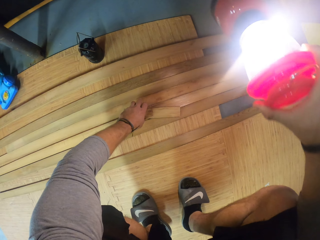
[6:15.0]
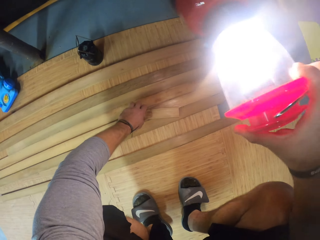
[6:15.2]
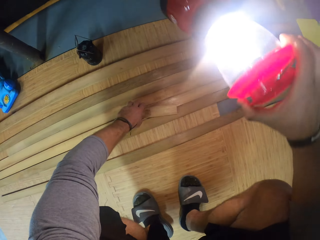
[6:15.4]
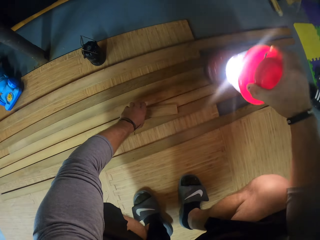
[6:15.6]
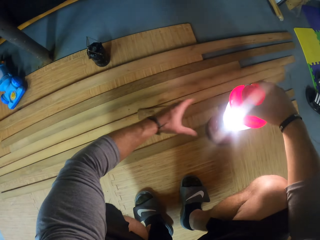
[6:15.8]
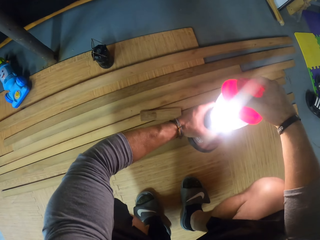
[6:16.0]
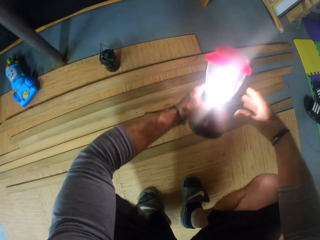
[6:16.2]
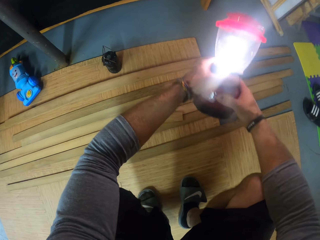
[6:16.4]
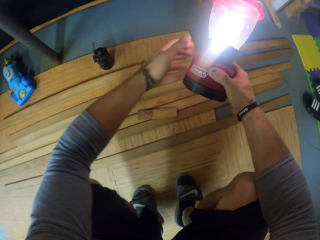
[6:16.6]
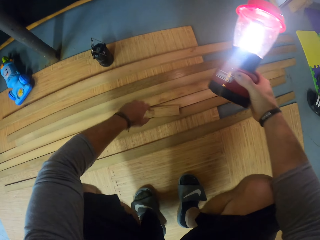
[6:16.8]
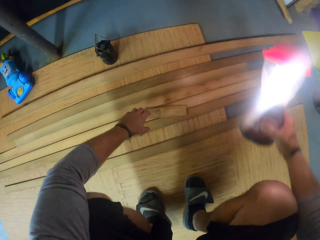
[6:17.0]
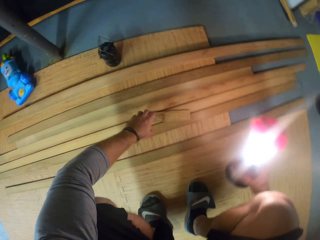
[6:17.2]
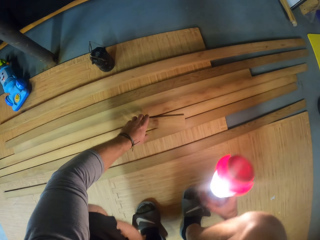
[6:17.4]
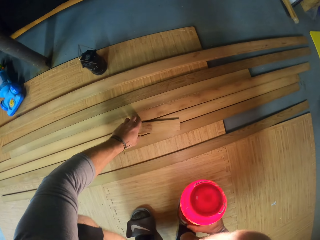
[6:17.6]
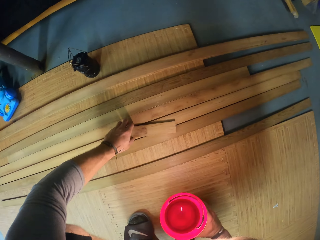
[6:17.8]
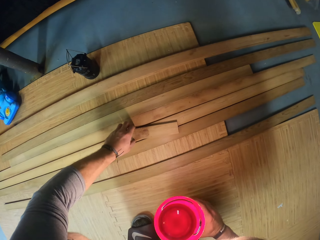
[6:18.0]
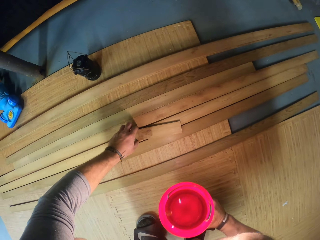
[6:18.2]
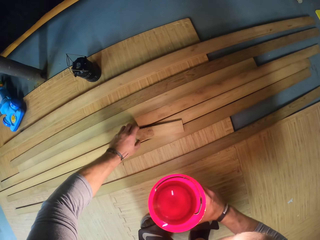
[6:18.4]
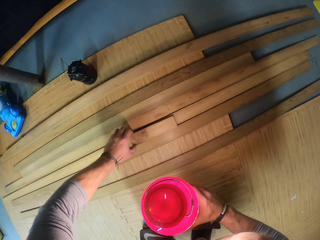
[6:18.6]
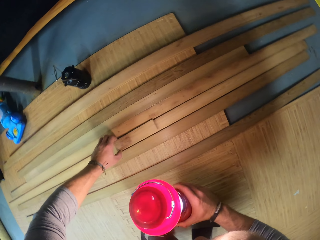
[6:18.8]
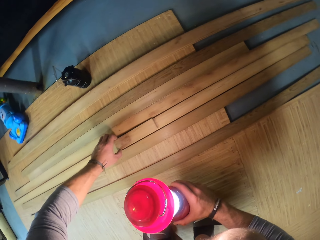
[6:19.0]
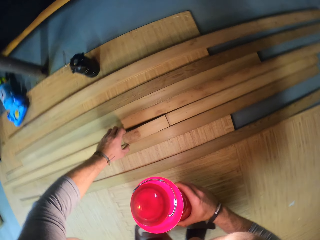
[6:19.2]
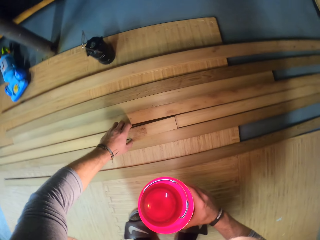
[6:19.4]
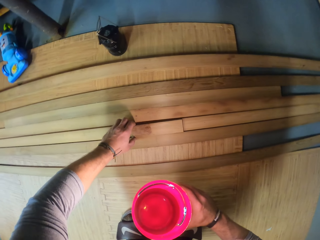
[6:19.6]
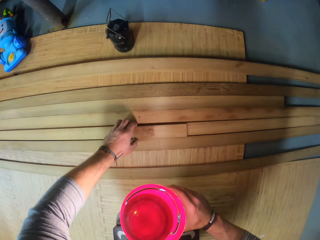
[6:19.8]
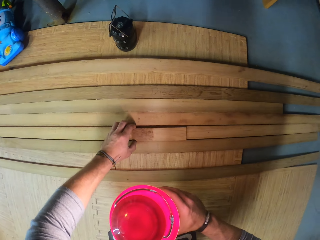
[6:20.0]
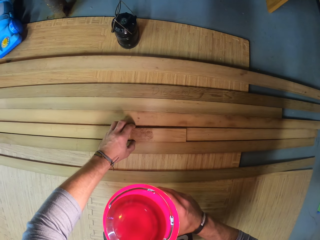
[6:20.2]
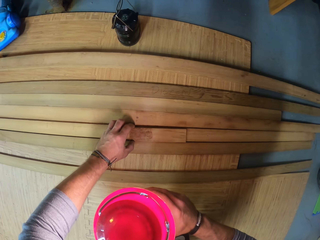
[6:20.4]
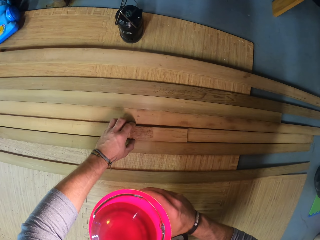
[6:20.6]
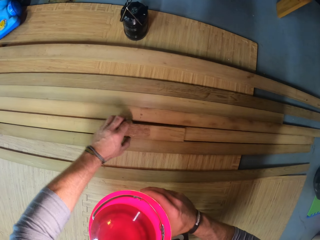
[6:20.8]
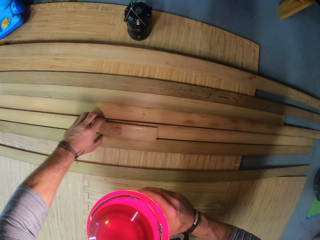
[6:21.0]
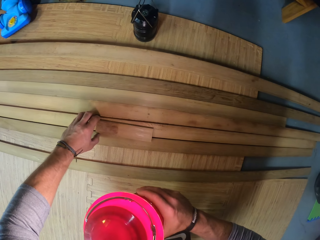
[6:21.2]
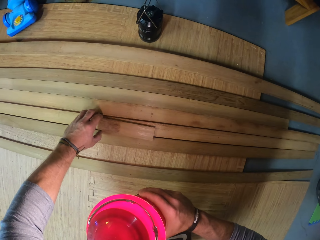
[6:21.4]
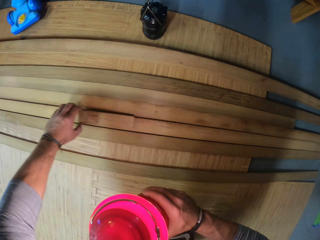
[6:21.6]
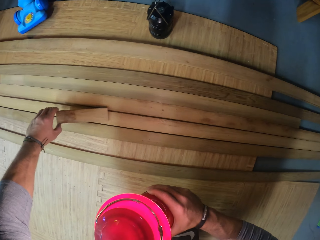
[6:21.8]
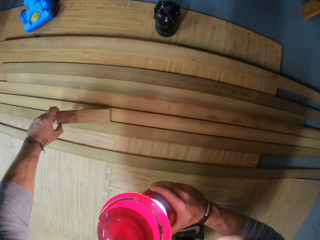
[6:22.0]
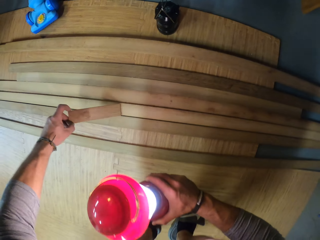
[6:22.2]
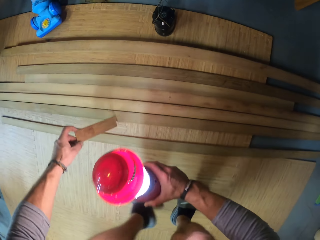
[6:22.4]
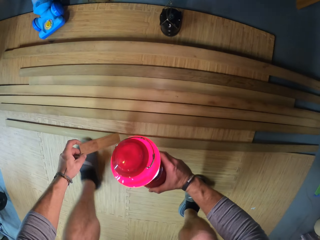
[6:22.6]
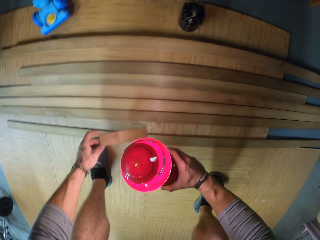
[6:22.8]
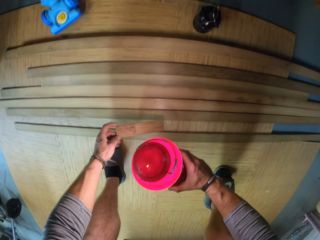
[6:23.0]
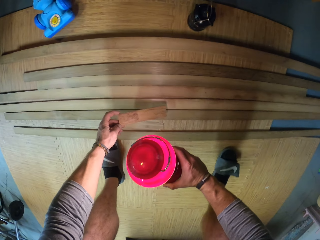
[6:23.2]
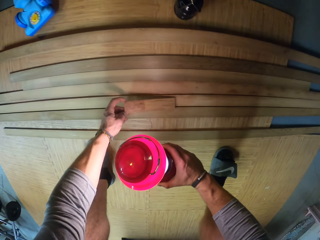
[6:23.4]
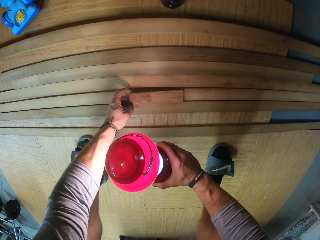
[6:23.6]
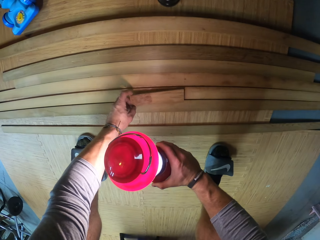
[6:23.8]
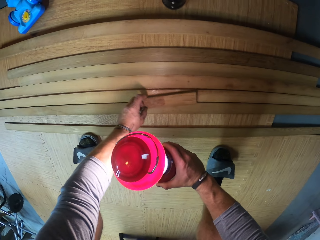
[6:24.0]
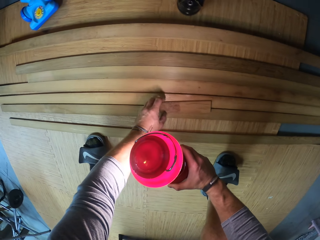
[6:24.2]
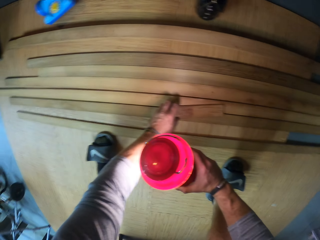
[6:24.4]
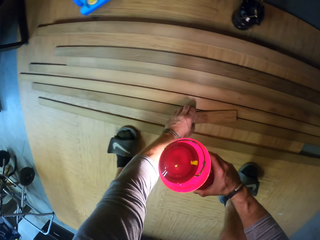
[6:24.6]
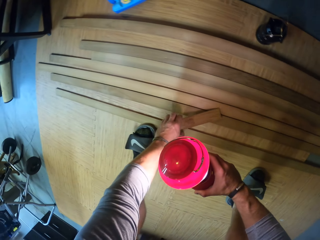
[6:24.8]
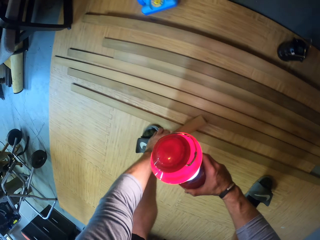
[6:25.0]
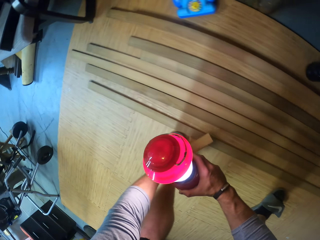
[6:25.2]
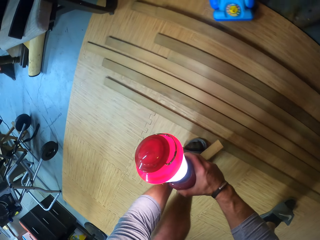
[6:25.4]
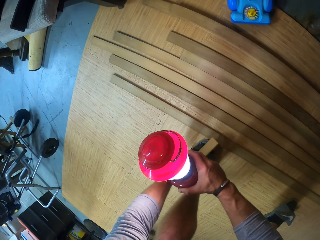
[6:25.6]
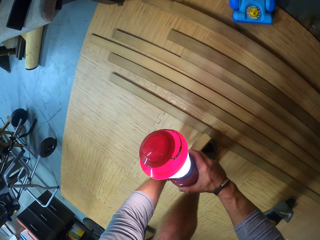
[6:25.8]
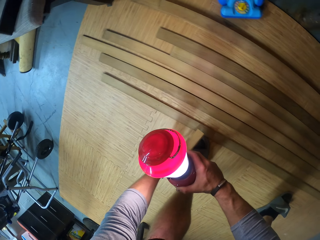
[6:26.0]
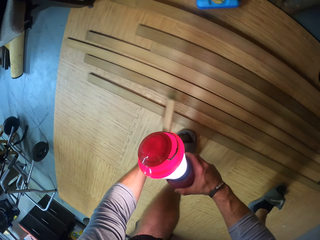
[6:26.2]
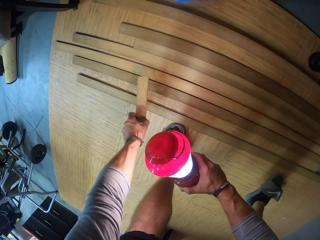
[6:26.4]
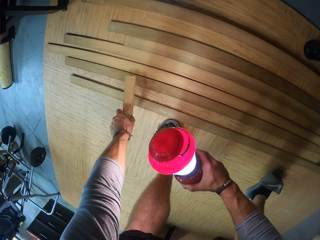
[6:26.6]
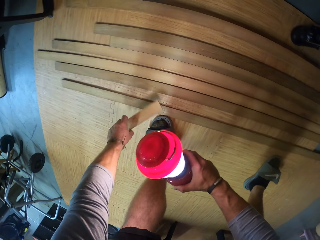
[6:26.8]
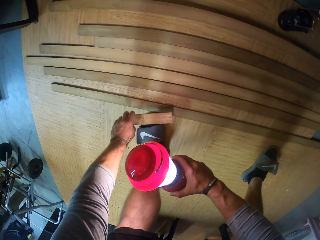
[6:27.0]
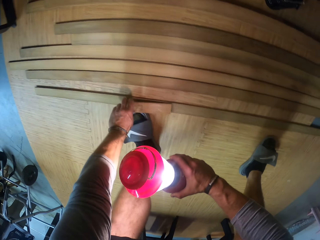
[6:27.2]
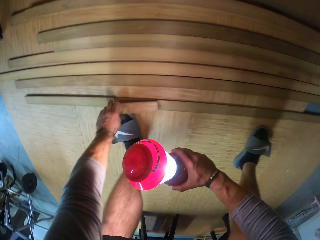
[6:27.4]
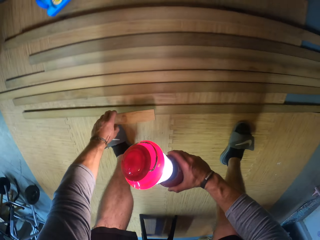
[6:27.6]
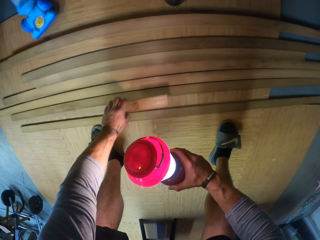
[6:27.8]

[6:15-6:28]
The camera wearer passes the lamp to his left hand. He passes the lamp to his right hand. He adjusts the piece of wood on the wooden board with his left hand. He takes measurements with the wood.

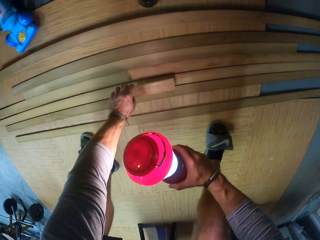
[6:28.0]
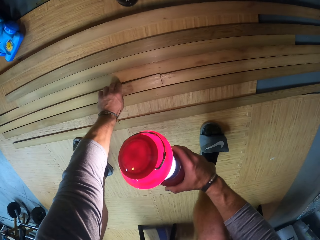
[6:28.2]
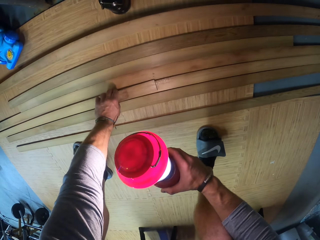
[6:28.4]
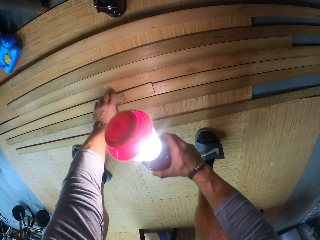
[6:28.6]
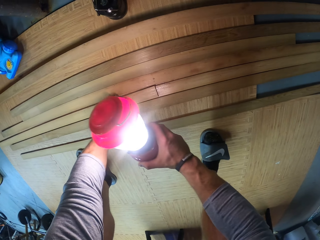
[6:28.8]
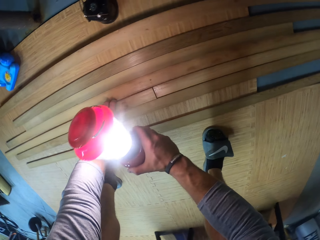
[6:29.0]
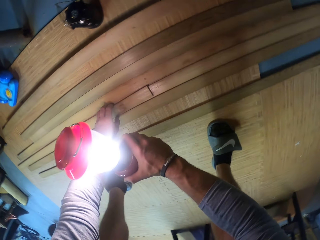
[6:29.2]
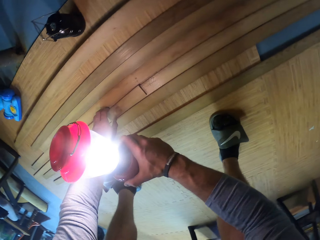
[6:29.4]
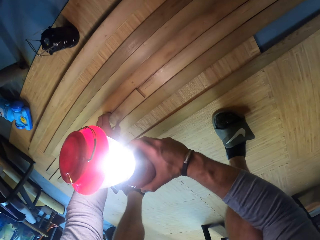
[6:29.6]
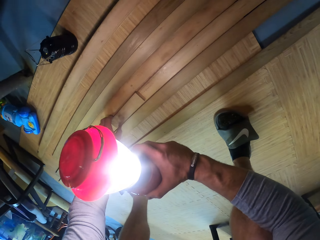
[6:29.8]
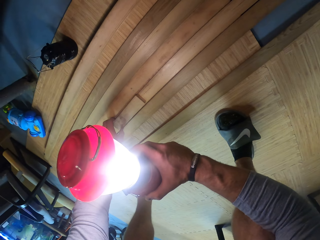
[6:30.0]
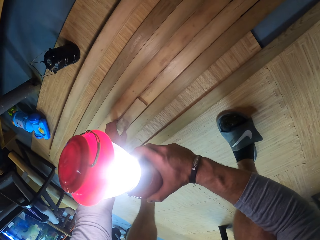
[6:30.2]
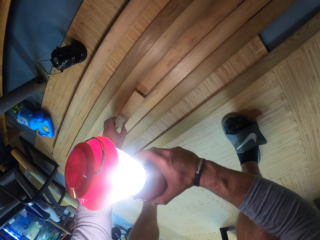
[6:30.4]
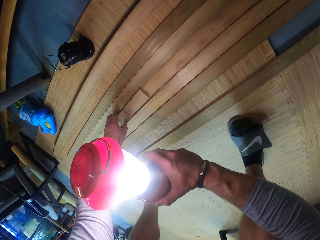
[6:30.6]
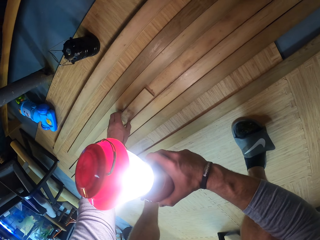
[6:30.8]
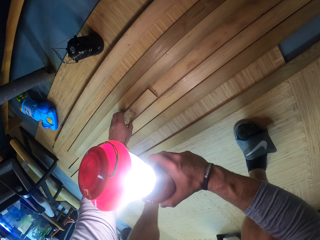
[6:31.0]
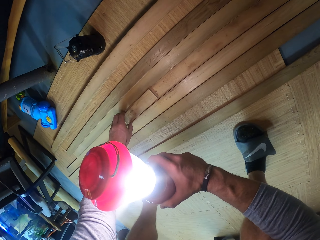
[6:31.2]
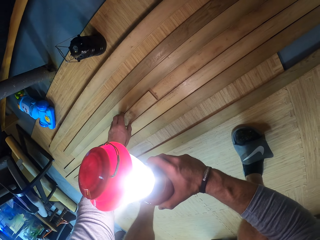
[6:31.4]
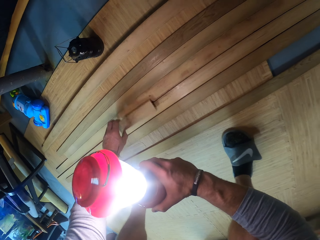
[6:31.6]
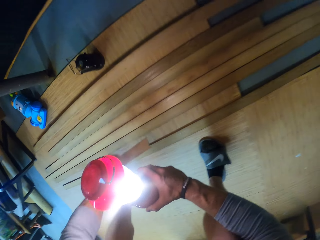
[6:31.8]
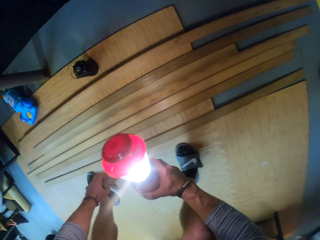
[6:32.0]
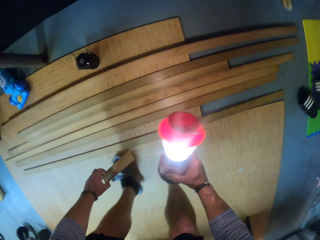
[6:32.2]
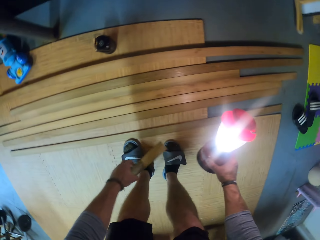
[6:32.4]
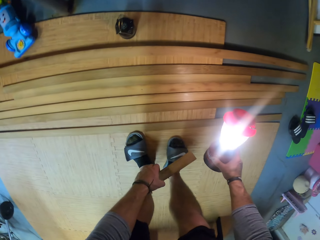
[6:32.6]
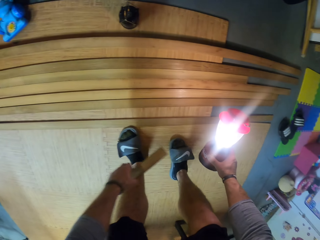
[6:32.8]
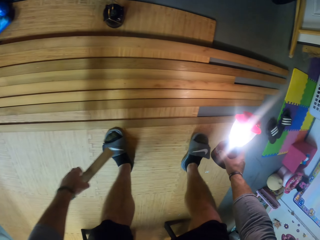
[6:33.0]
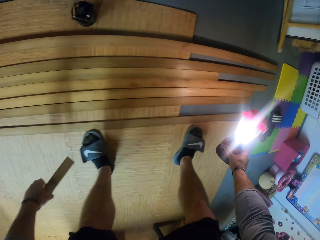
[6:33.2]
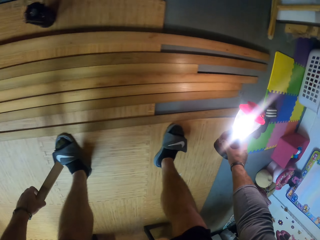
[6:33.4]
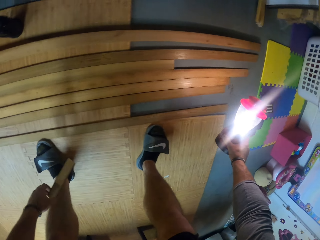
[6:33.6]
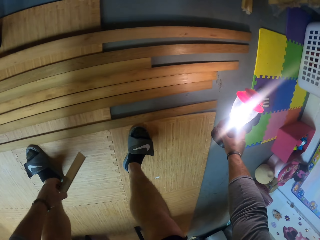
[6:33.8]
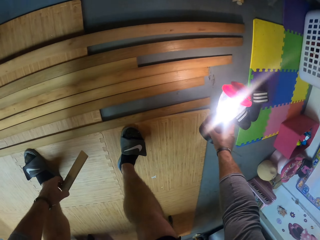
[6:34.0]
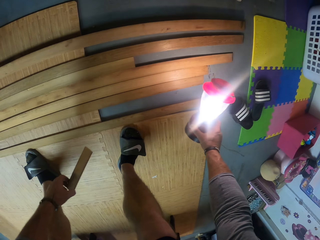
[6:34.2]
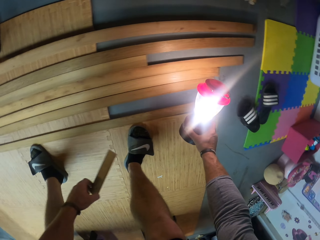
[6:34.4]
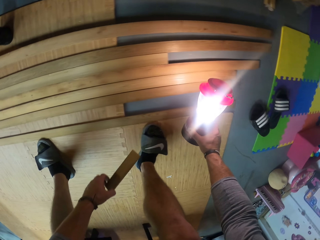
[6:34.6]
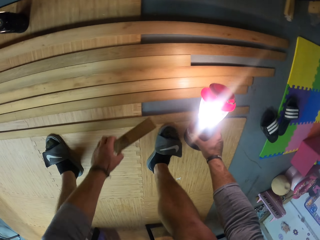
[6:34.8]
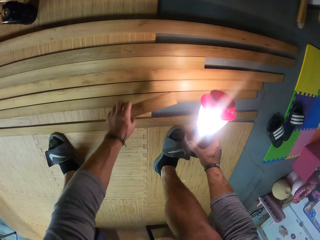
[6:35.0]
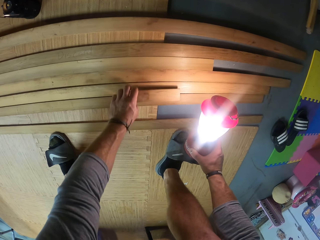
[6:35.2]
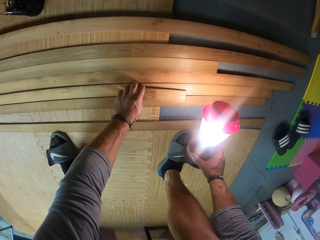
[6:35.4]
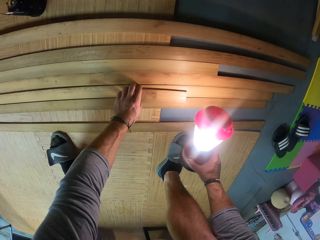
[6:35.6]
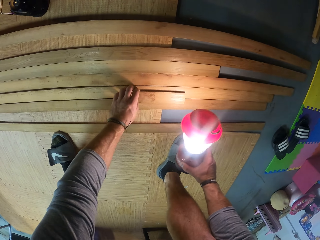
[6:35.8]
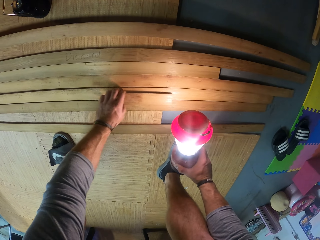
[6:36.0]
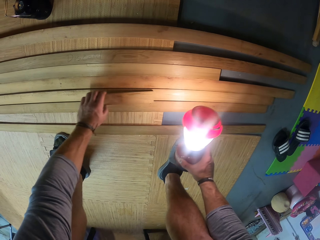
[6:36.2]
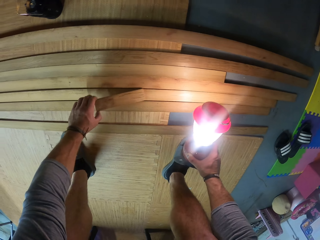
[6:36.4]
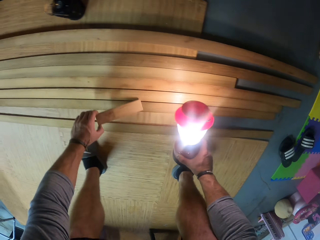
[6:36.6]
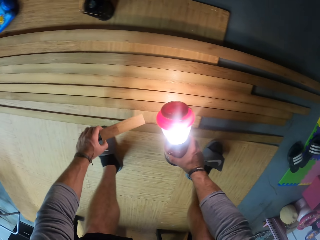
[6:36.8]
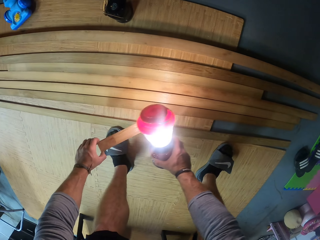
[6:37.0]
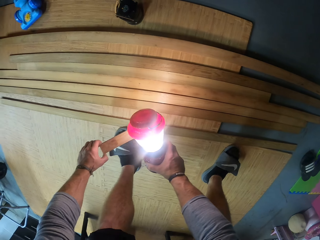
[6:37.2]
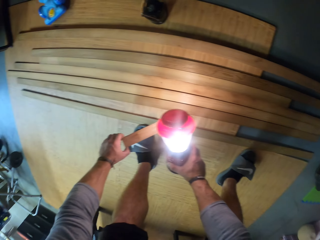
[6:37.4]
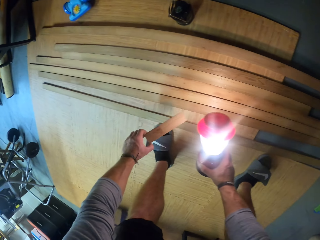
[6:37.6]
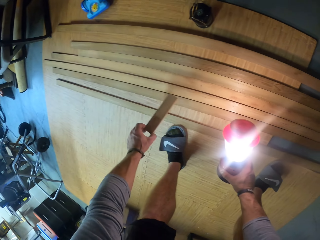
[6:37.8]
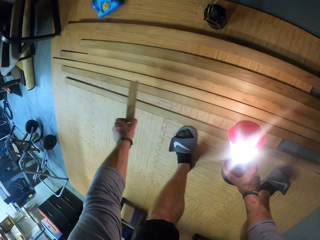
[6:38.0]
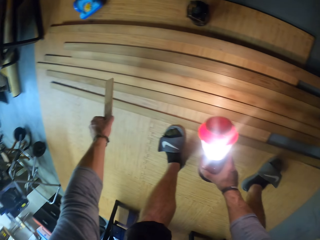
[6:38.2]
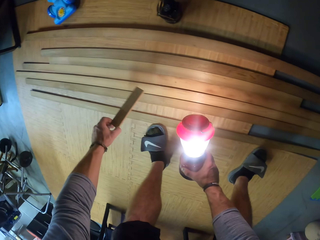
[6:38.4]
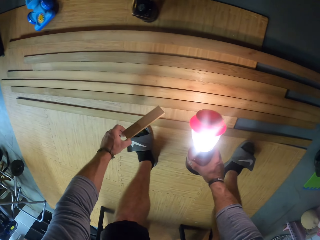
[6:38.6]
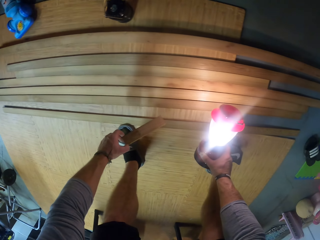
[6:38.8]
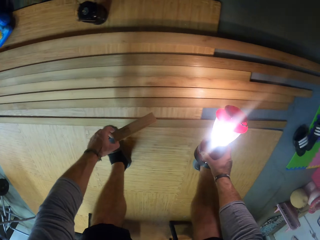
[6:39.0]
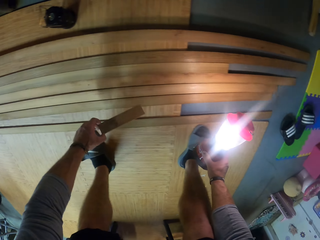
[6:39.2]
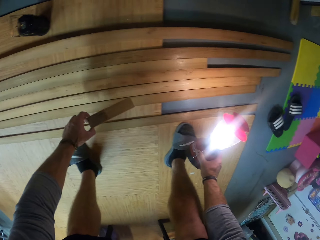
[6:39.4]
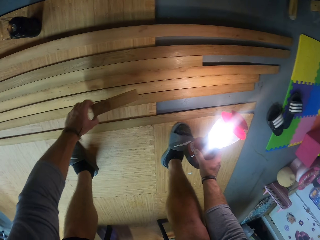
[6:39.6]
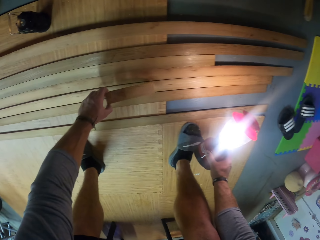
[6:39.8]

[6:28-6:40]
The camera wearer picks the piece of wood from the wooden board with his left hand. He places the piece of wood in his left hand onto the wooden board. He adjusts the piece of wood on the wooden board with his left hand.
